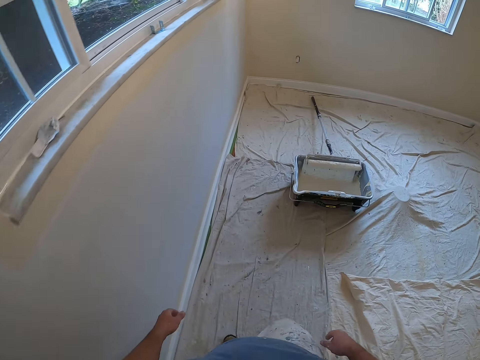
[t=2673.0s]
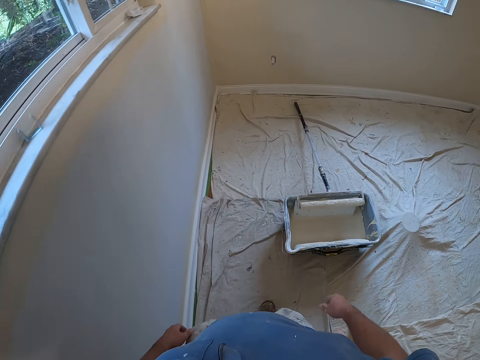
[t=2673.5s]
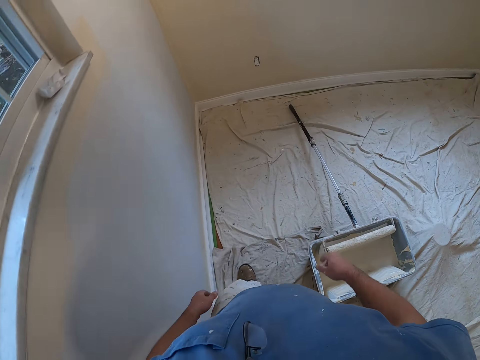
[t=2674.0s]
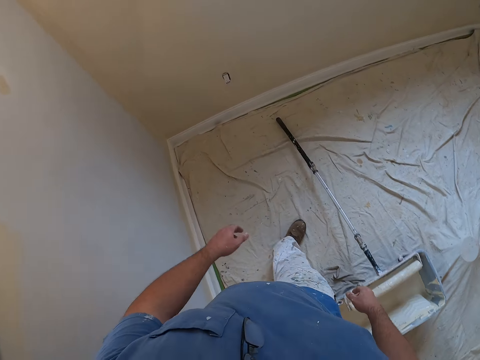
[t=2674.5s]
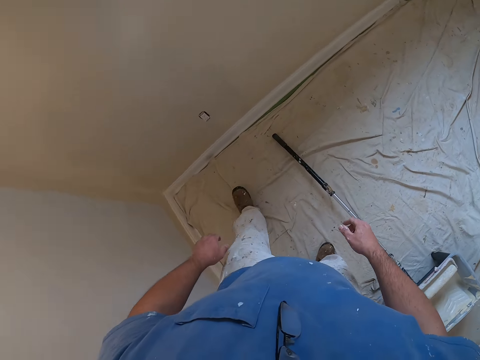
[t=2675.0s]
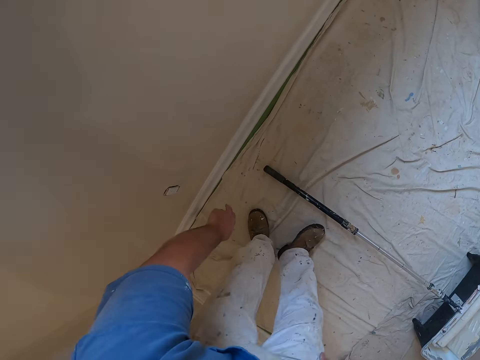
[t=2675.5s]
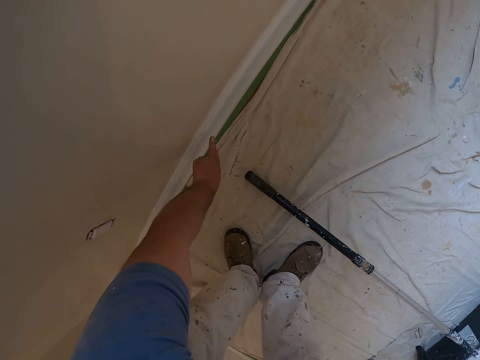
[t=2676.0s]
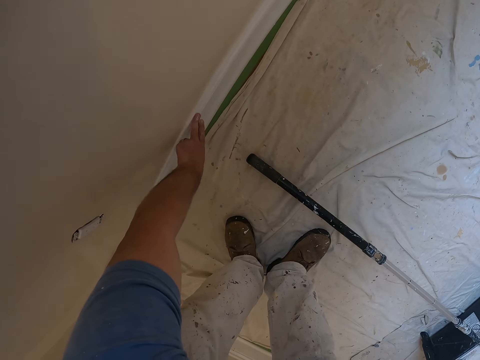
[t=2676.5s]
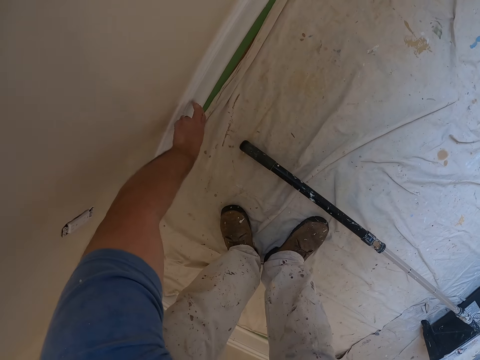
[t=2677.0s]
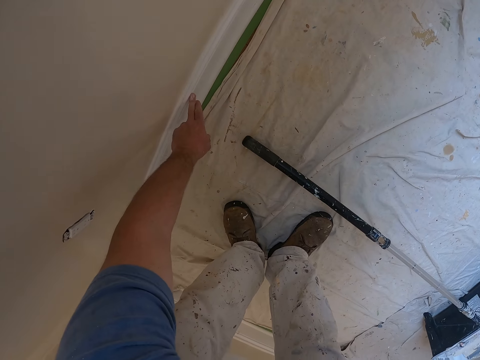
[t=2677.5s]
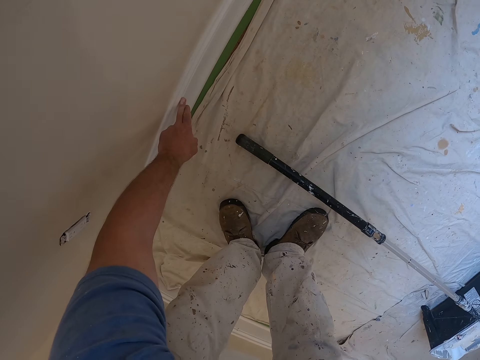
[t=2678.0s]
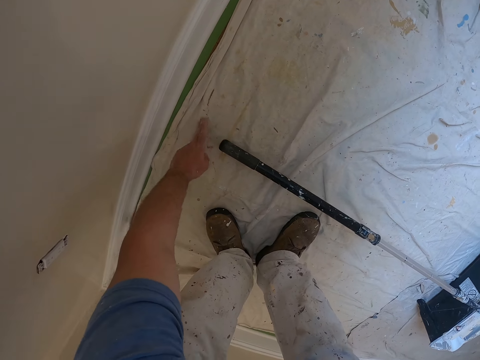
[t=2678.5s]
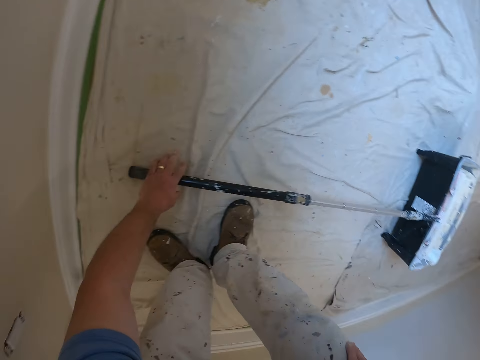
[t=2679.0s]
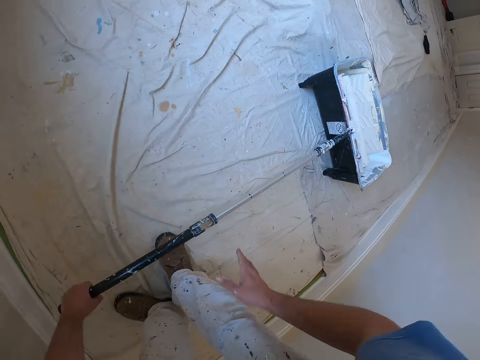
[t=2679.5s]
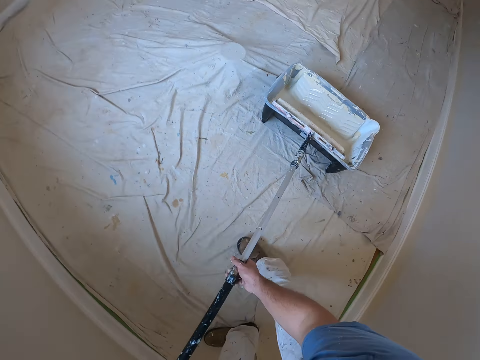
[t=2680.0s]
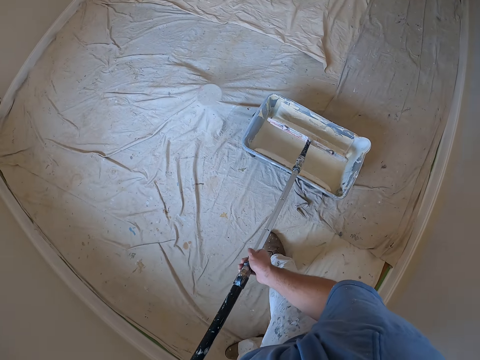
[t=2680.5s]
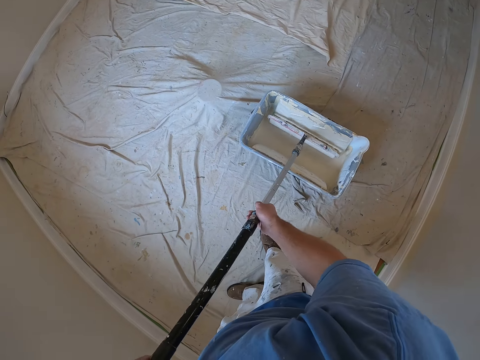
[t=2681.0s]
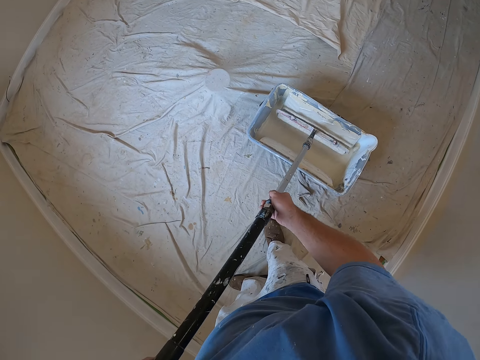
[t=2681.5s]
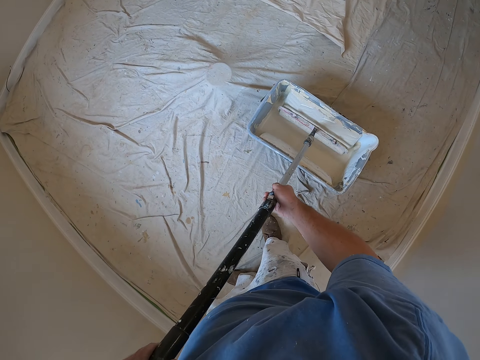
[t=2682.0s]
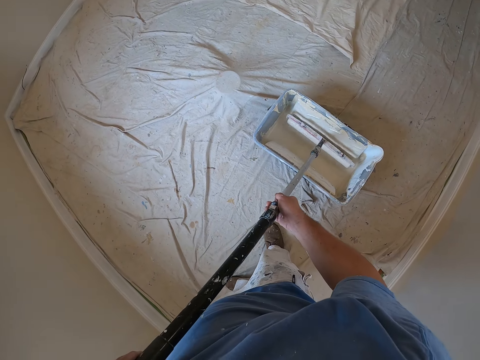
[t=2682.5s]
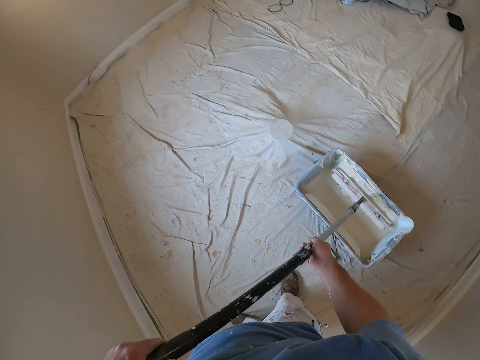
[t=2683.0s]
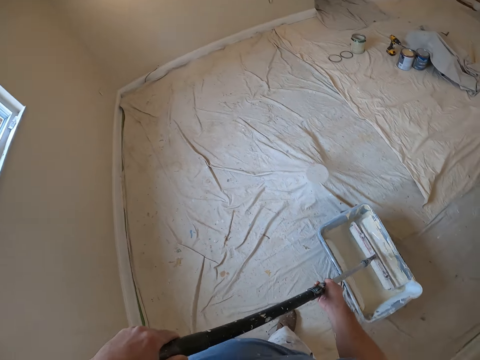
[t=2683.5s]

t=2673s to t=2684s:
The camera wearer bends. He touches the frame on the wall with his left hand. He cleans his left hand on the fabric on the floor. He picks up the paint roller extension handle from the floor with his left hand. He holds the paint roller extension handle with his right hand. He dips the paint roller in his hands into the paint container.

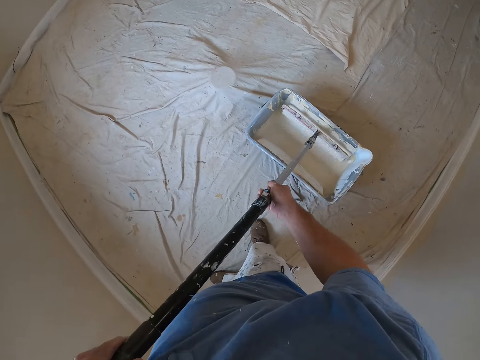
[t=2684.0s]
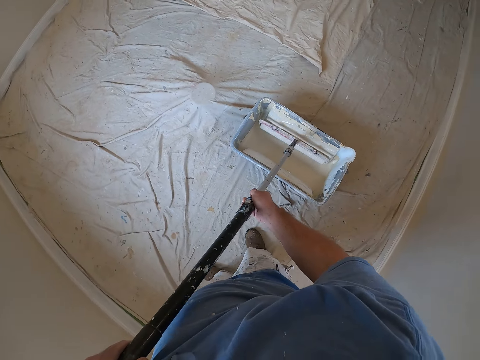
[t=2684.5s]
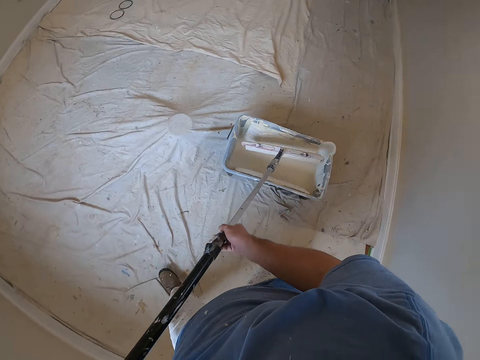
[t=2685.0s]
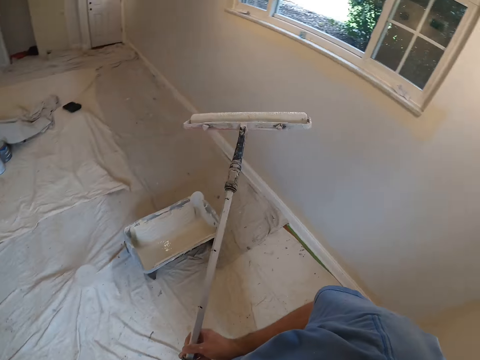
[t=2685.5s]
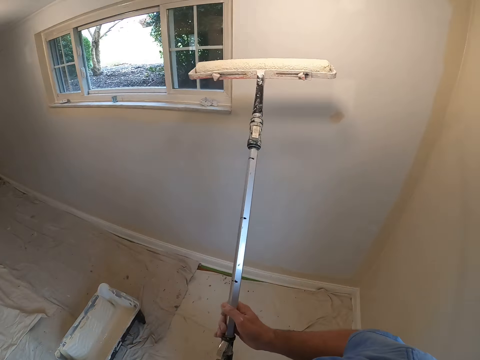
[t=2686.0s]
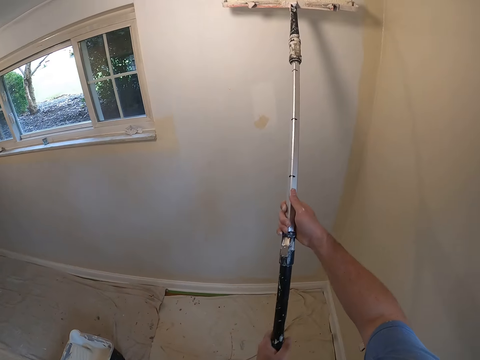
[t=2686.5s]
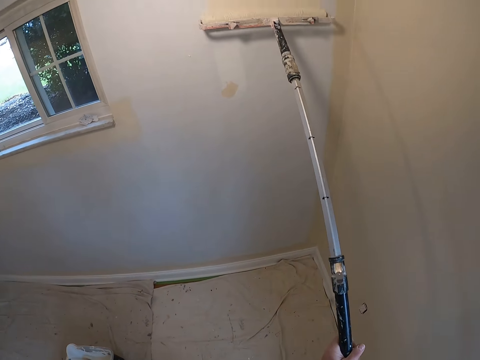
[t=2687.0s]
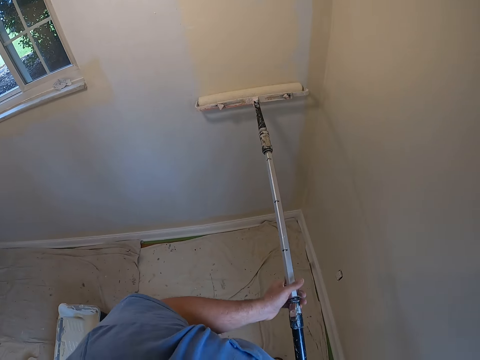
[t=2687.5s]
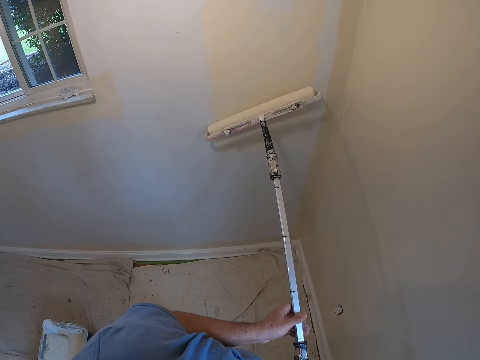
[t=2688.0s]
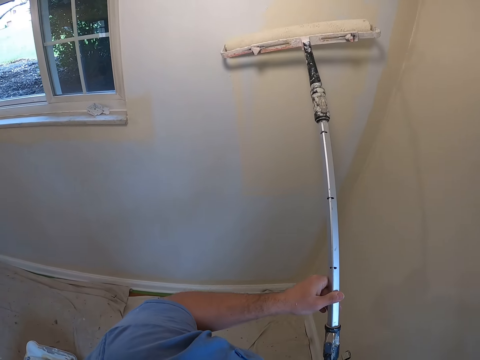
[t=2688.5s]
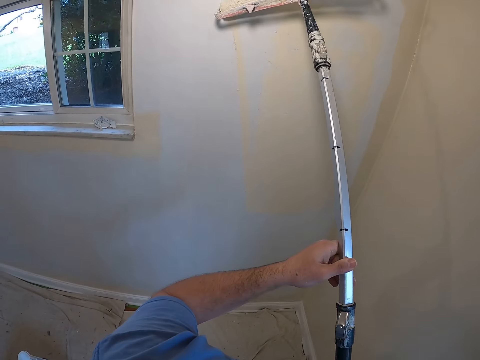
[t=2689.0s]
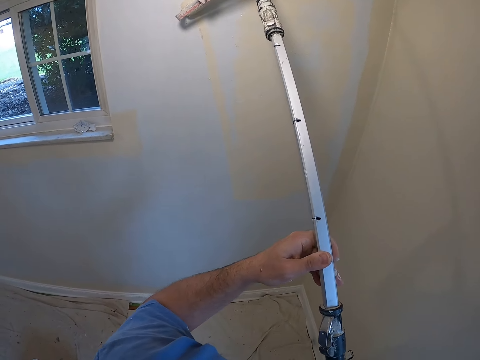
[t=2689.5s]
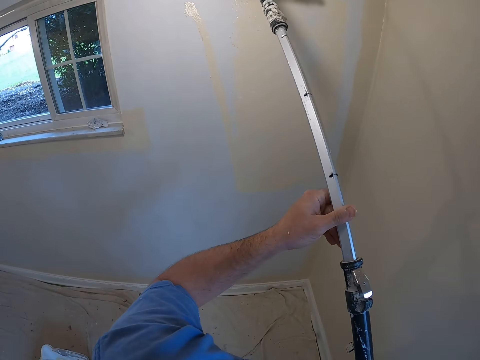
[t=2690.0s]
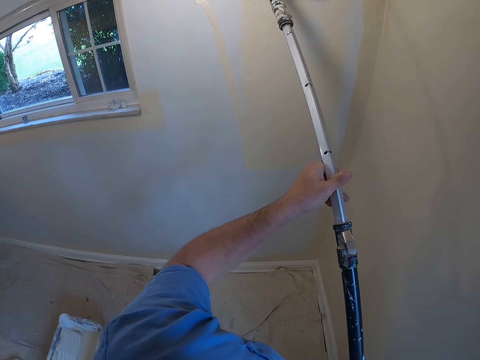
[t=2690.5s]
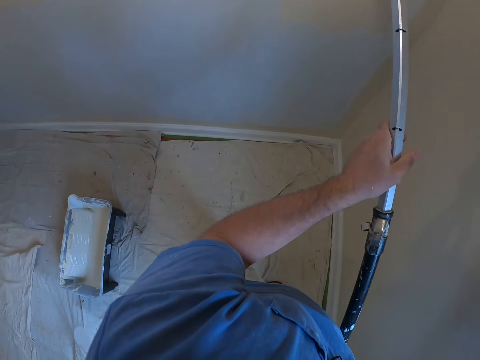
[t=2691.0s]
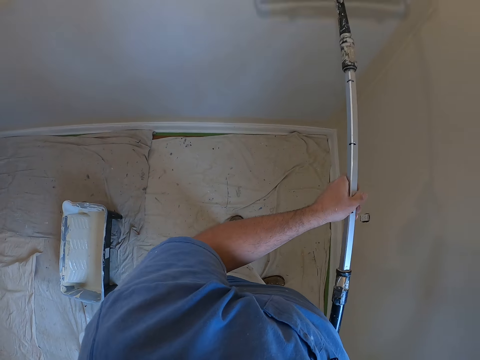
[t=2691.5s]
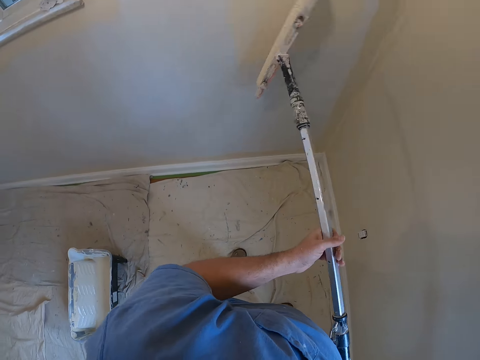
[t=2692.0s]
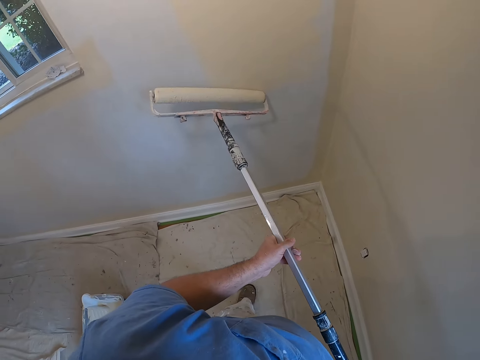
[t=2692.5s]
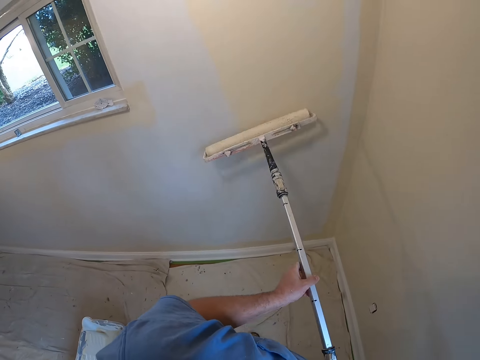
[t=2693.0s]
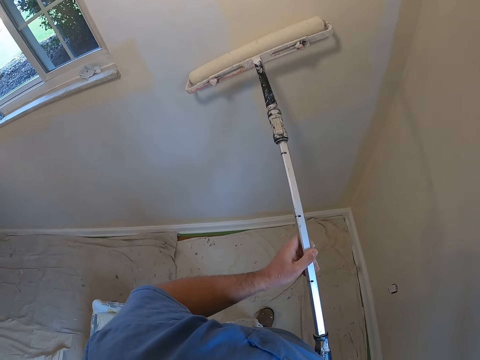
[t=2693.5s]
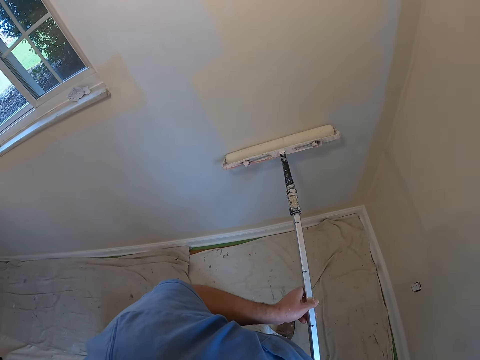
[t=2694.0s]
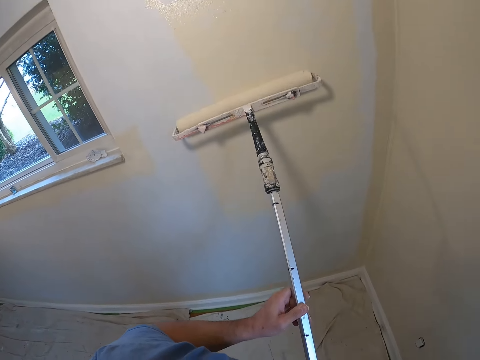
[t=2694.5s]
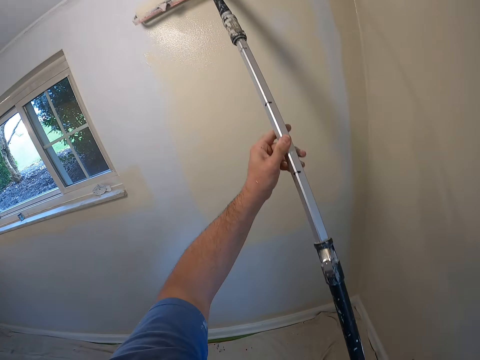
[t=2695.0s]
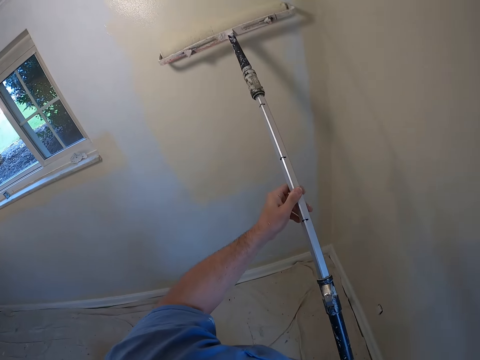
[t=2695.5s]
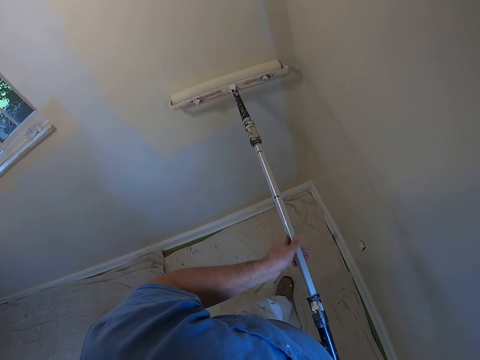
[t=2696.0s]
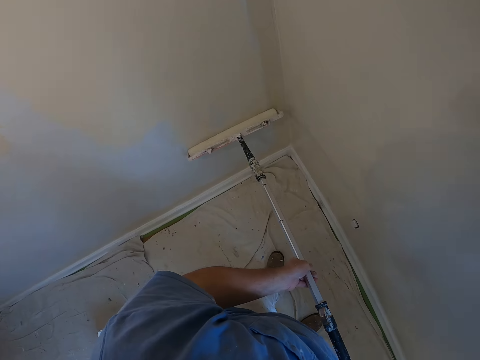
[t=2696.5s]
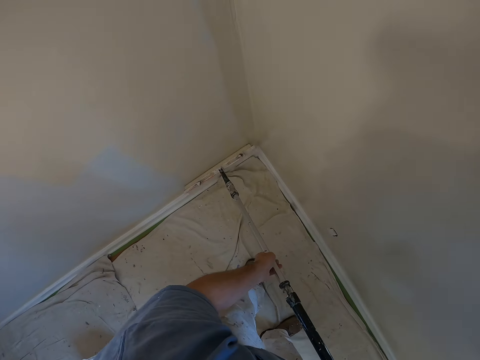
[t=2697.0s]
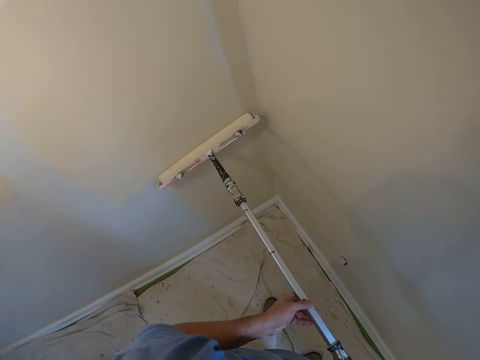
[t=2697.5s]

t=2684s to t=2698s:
The camera wearer turns around. He paints the wall with the paint roller in his hands. He removes his right hand from the paint roller extension handle. He moves his left hand up on the paint roller extension handle. He turns the paint roller in his hands. He paints the wall with the paint roller in his hands.
